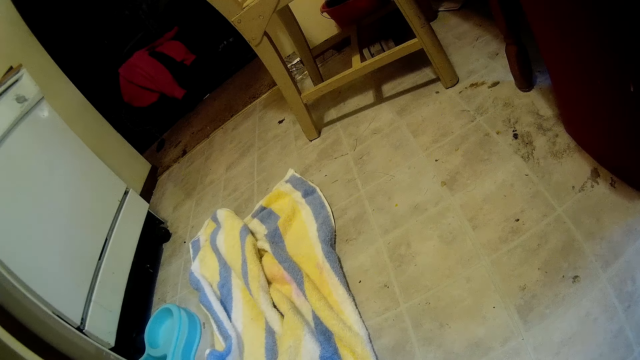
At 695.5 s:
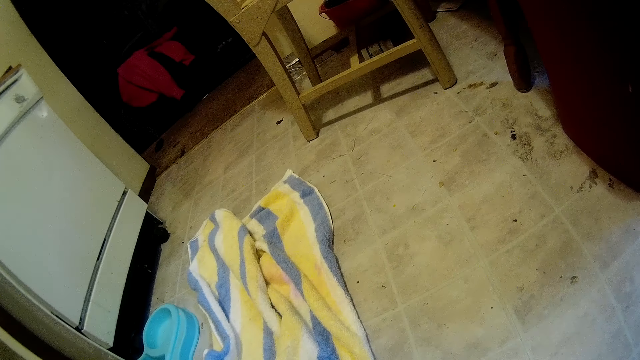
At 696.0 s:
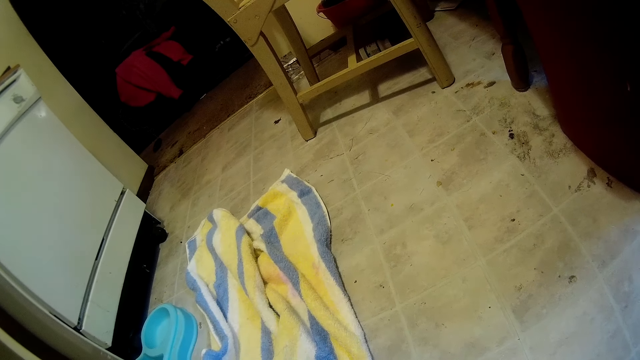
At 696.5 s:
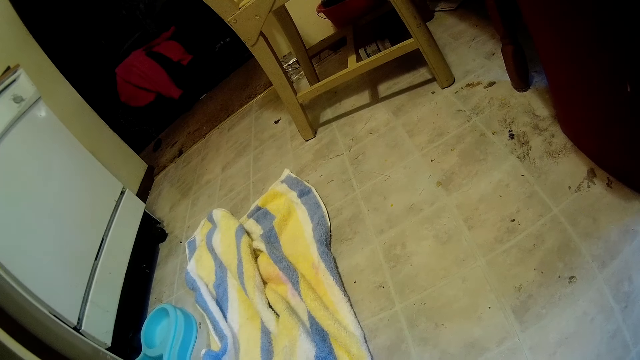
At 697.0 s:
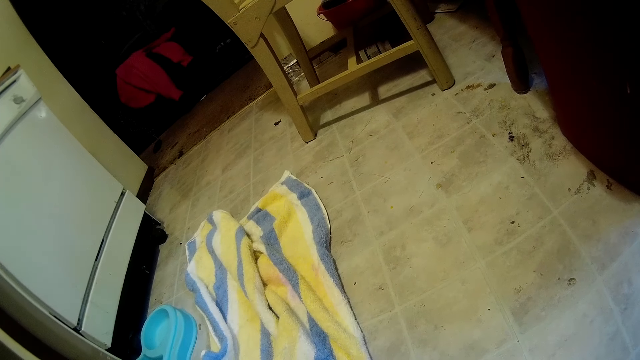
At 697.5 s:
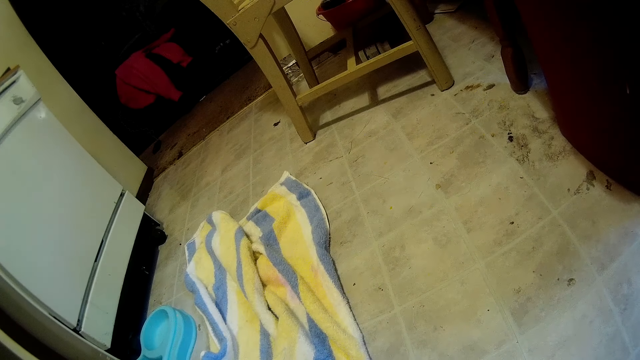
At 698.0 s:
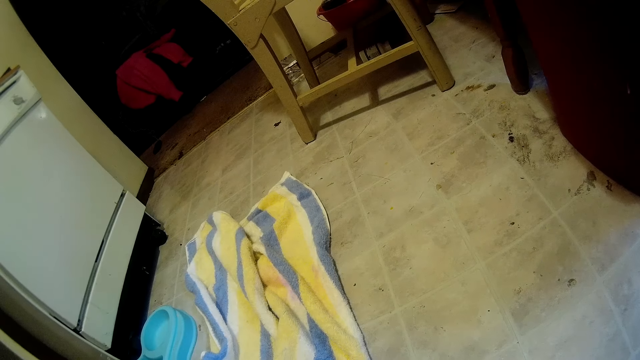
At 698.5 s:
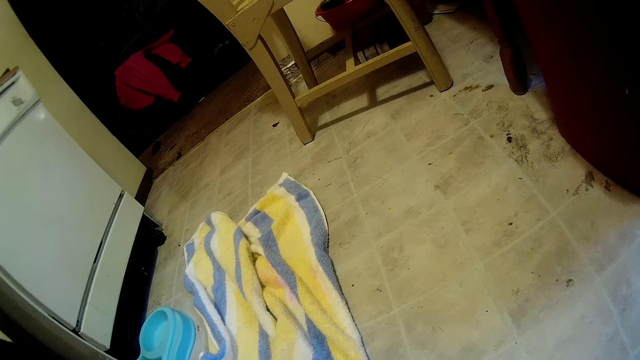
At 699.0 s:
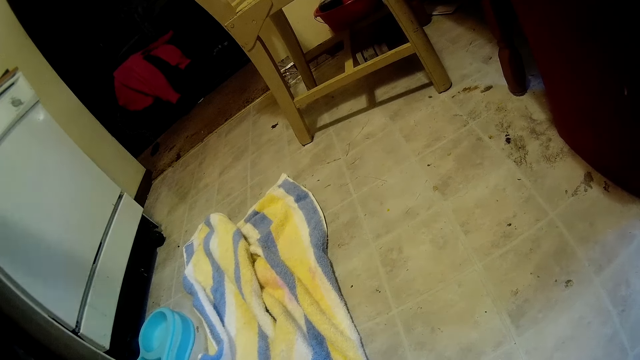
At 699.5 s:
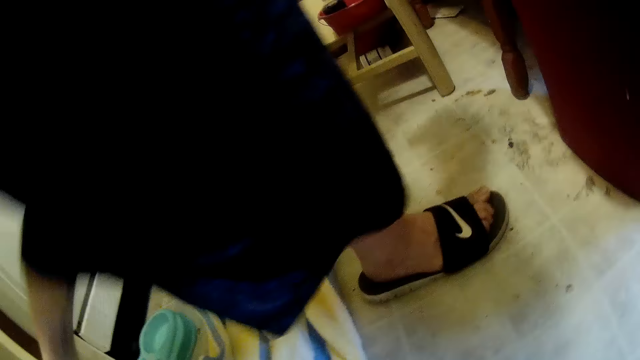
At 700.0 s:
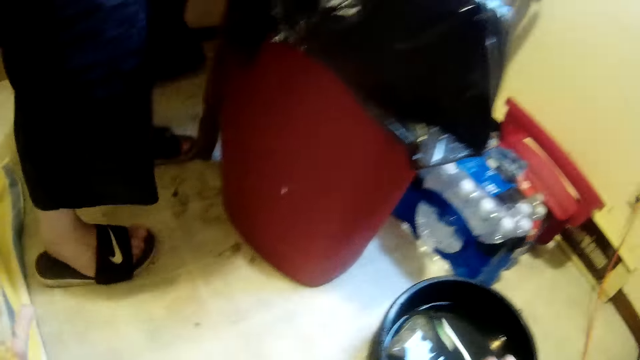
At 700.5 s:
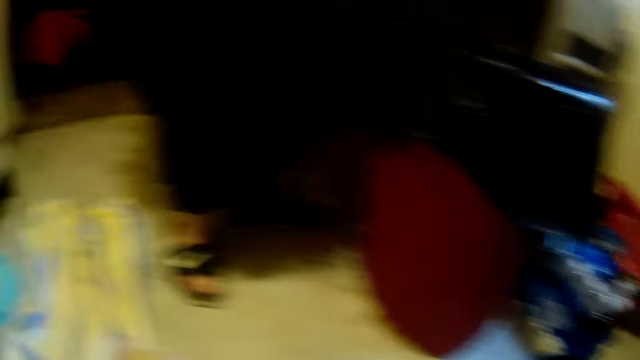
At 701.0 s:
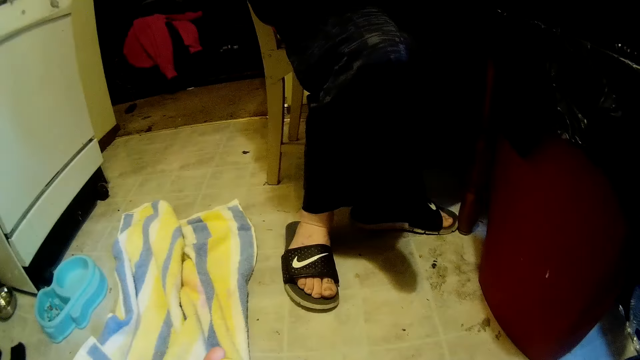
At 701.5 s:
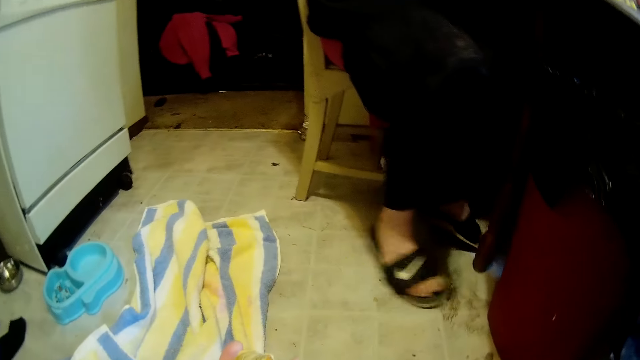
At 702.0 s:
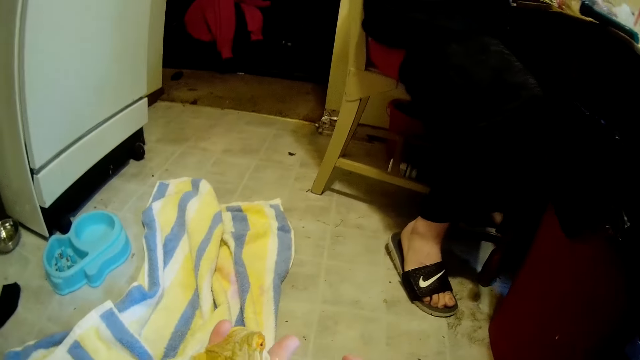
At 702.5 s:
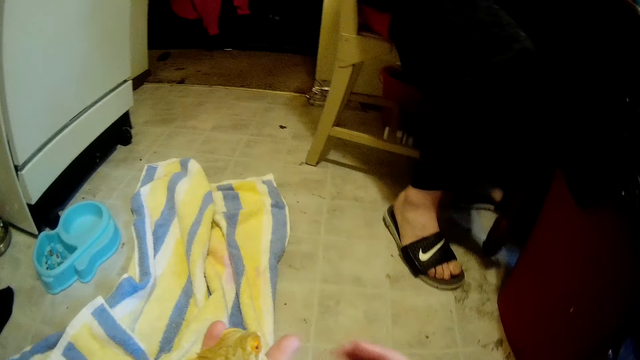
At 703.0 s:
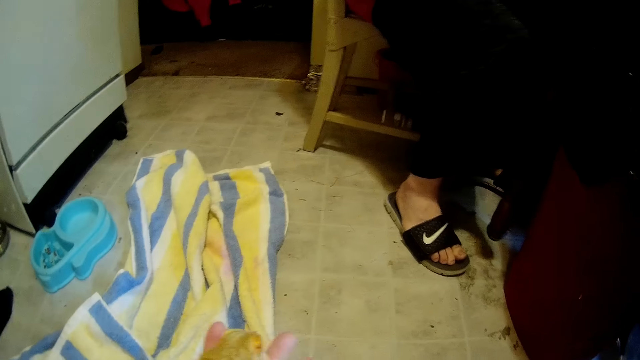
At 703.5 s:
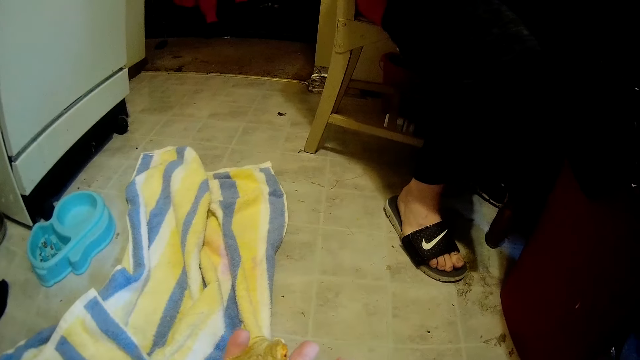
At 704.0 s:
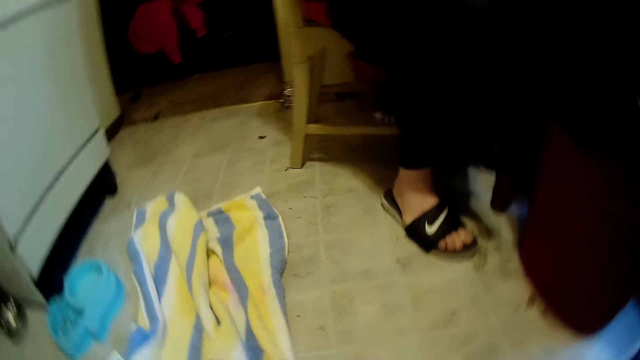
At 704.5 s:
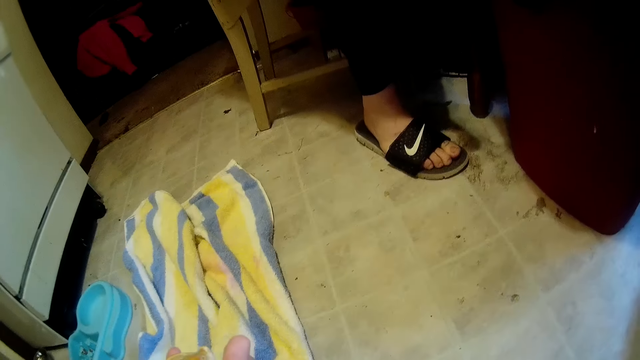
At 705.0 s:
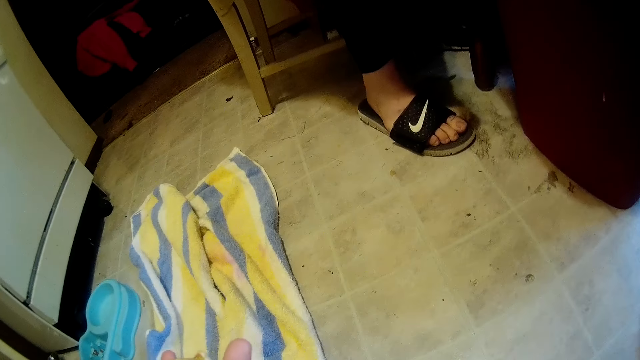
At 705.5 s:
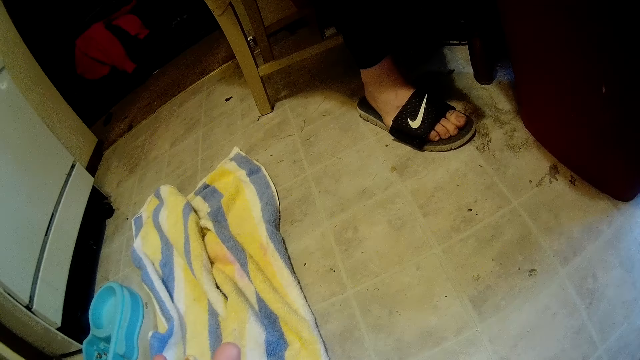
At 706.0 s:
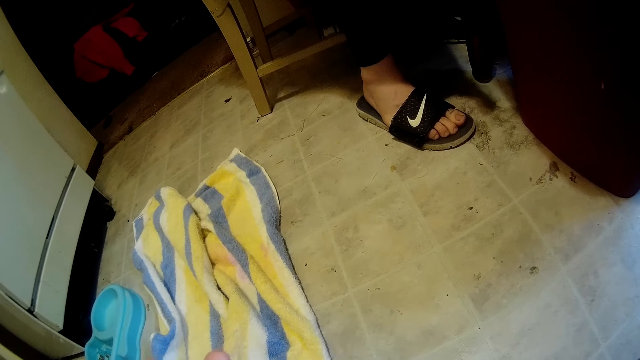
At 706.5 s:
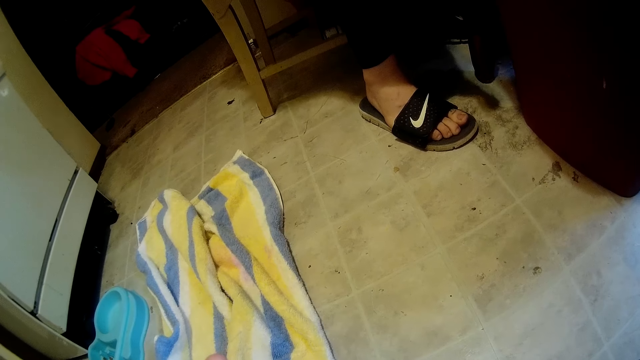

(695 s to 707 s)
A man walks in the house. The man sits on a chair. The camera wearer holds the lizard.

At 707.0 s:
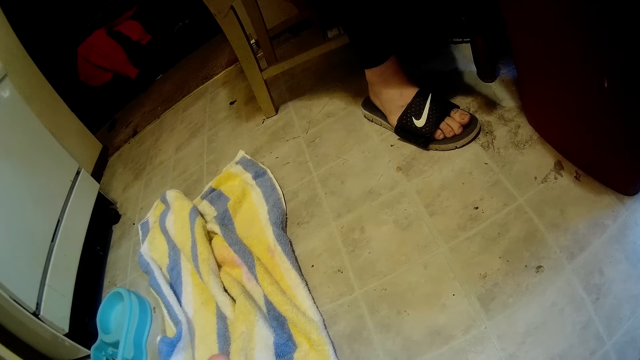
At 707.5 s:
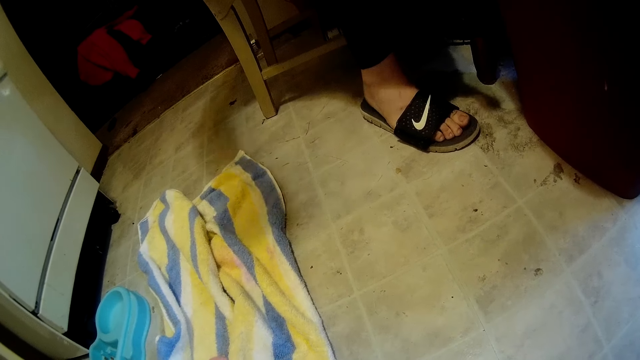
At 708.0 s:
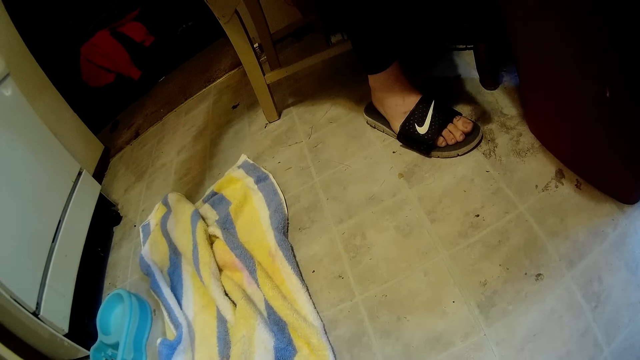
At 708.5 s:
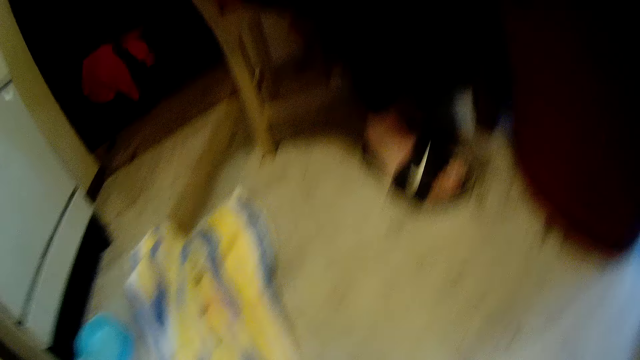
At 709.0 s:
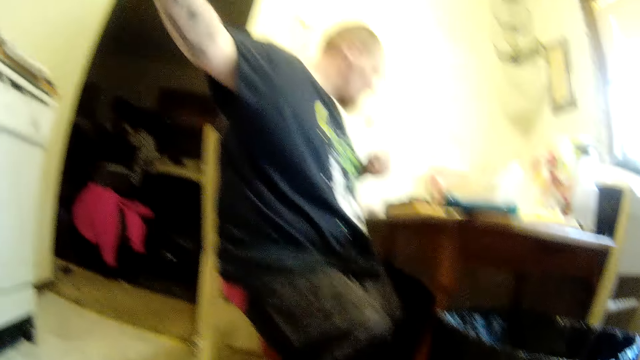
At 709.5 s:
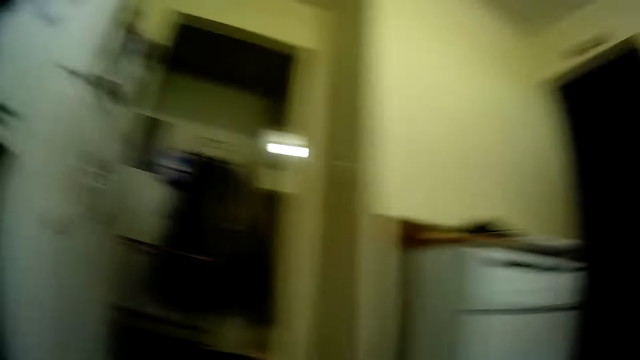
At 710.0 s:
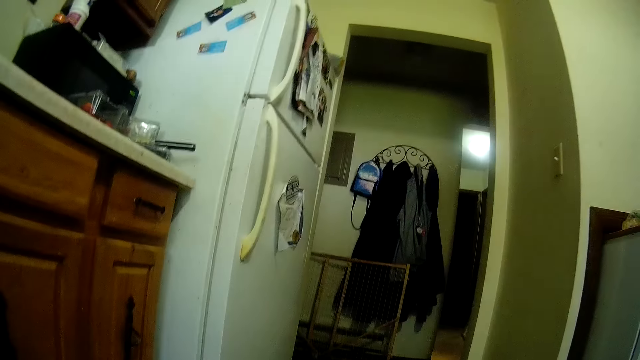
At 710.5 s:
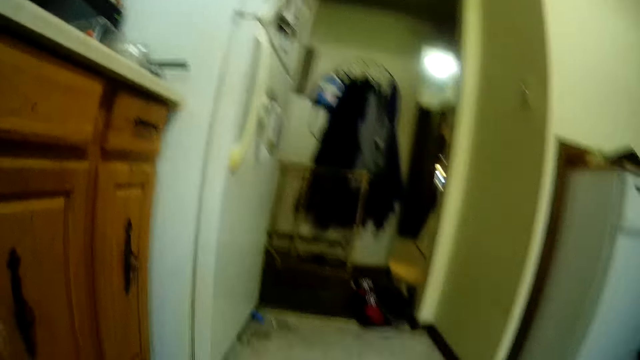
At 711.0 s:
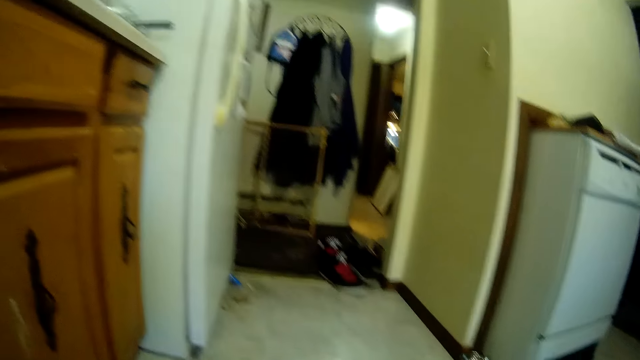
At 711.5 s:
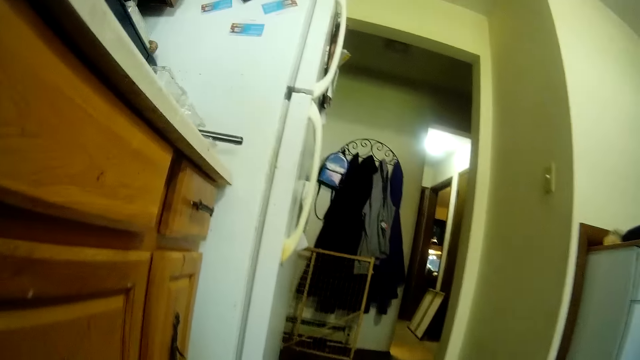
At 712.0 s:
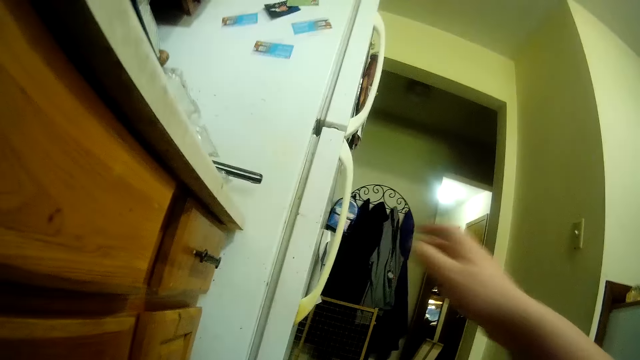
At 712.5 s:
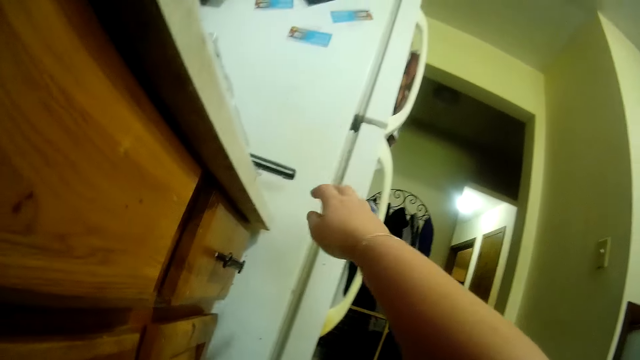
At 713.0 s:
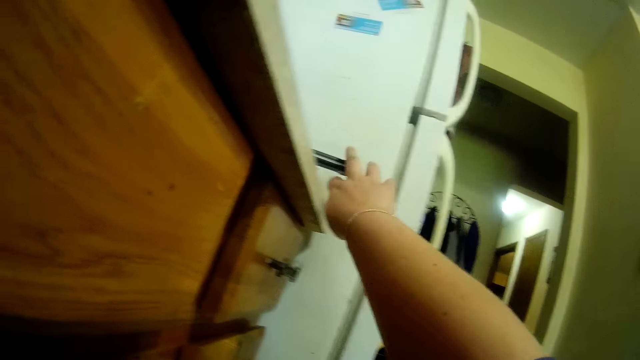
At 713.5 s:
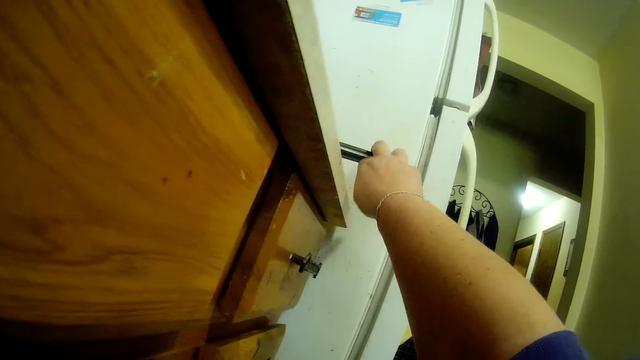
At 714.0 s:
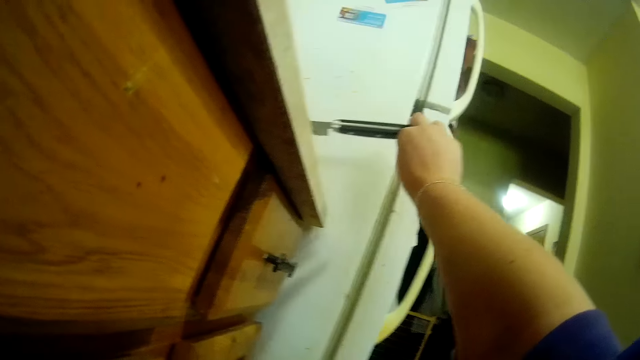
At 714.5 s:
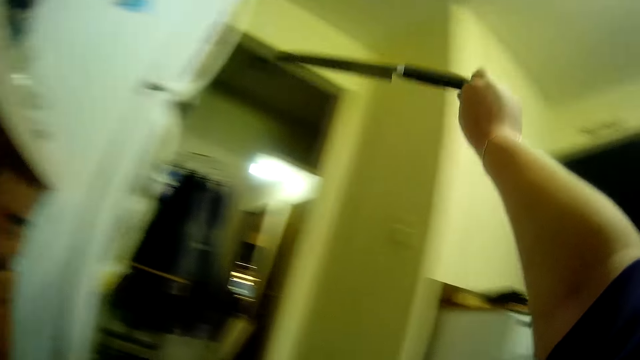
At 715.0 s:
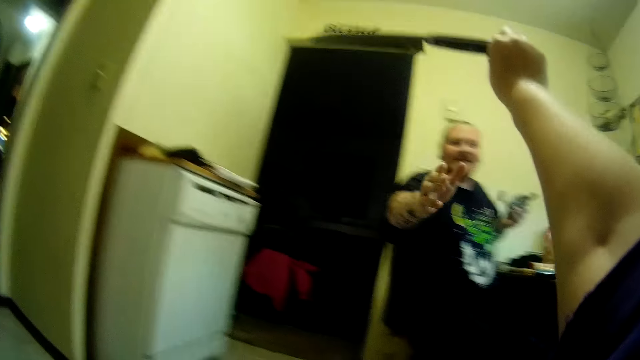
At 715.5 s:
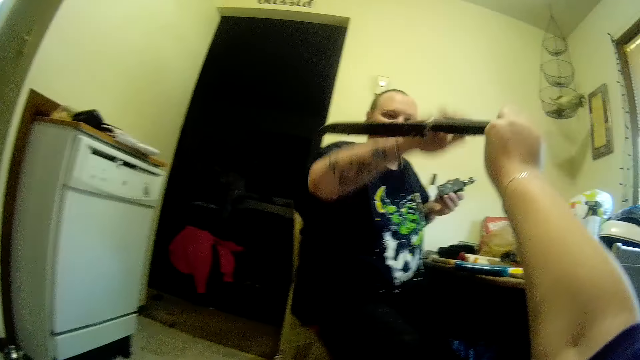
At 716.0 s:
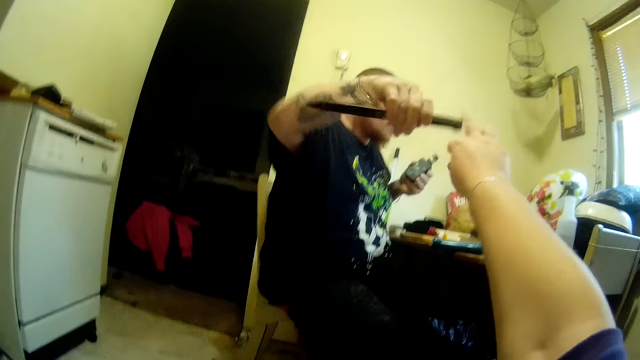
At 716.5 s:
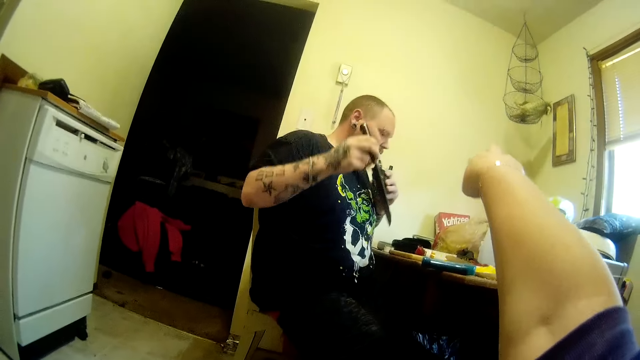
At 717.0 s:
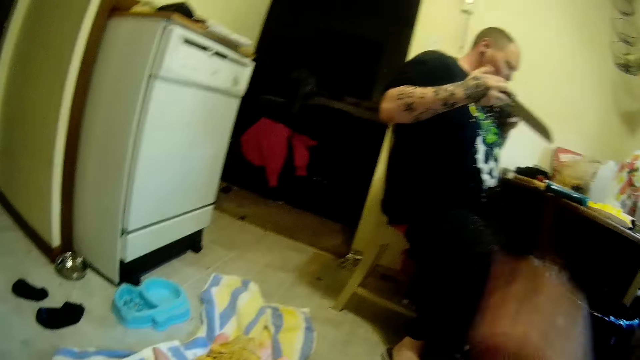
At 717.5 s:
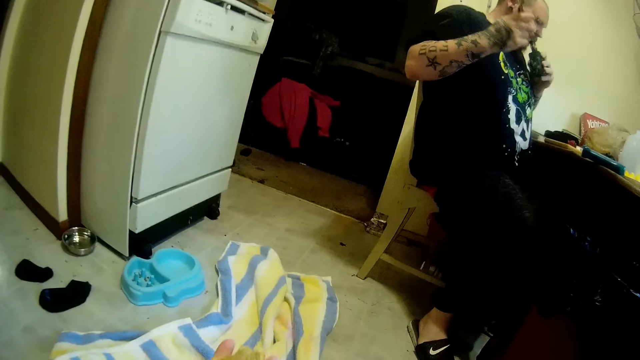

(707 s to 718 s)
The camera wearer interacts with a man. The man stretches the hand. The camera wearer grabs a knife on a counter with her right hand. She passes the knife to the man. The man takes the knife from the camera wearer.
